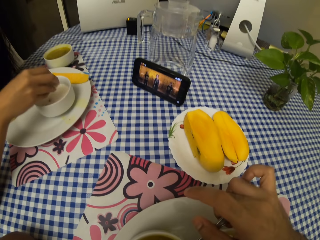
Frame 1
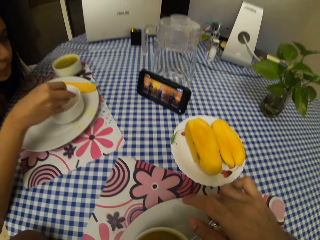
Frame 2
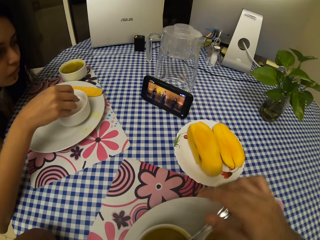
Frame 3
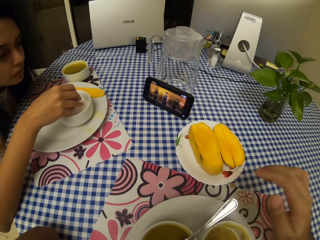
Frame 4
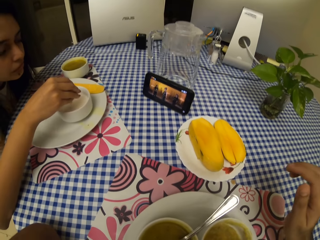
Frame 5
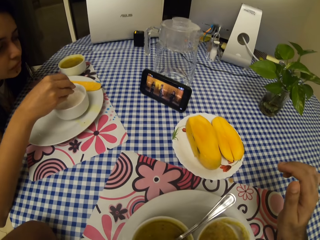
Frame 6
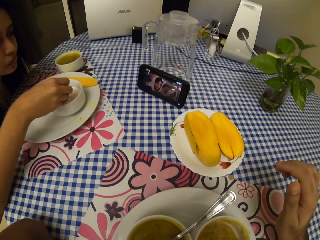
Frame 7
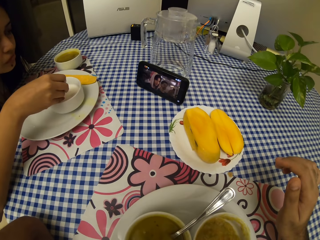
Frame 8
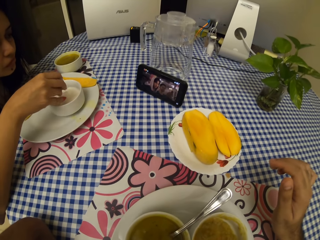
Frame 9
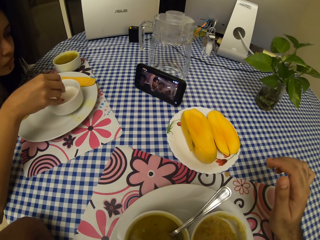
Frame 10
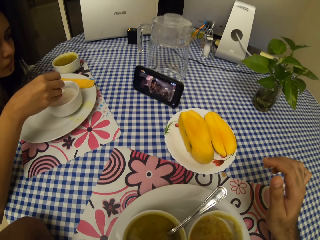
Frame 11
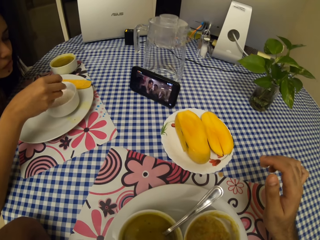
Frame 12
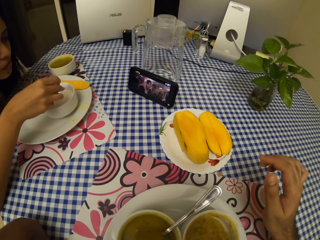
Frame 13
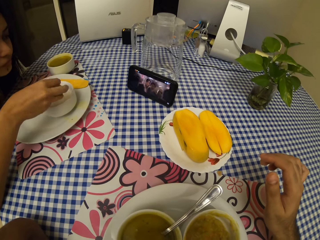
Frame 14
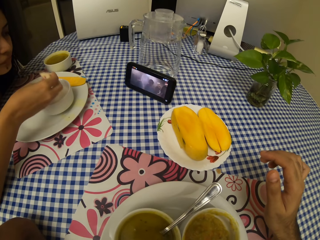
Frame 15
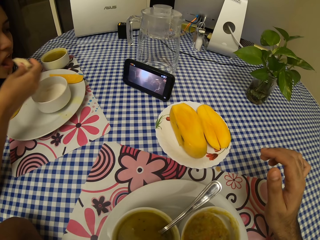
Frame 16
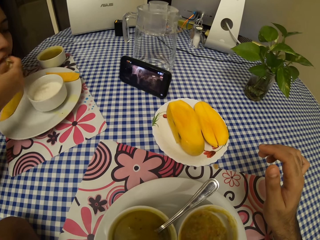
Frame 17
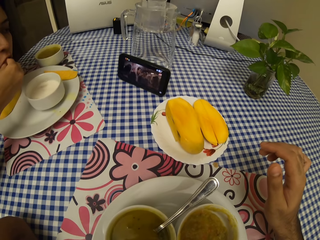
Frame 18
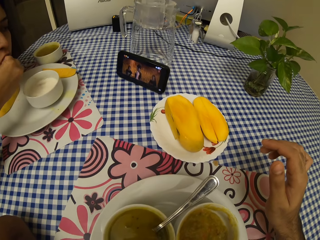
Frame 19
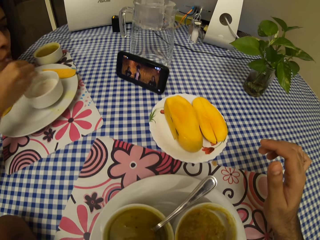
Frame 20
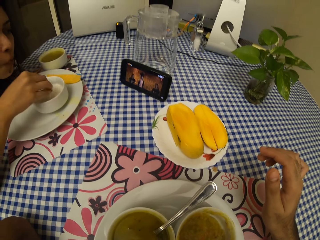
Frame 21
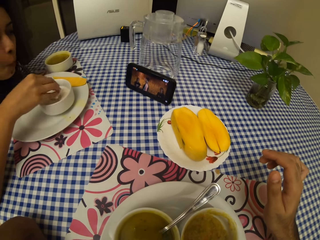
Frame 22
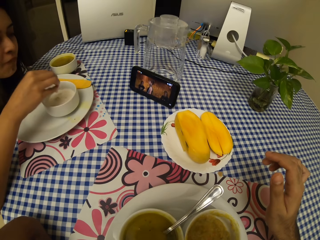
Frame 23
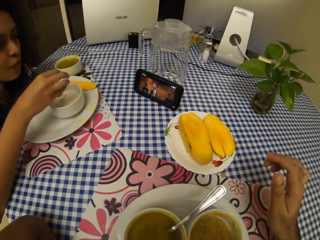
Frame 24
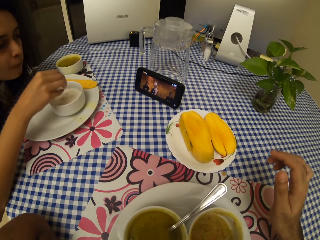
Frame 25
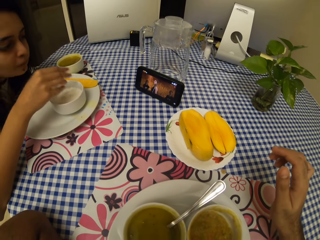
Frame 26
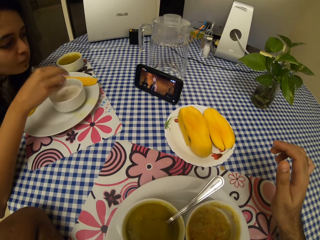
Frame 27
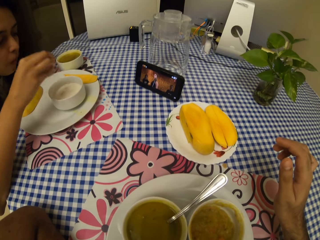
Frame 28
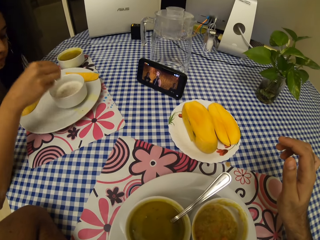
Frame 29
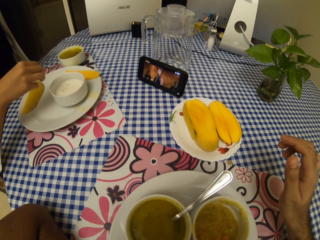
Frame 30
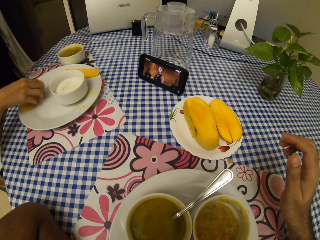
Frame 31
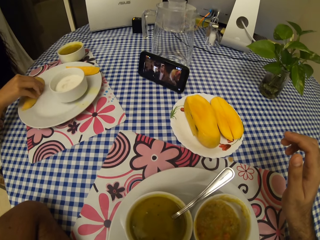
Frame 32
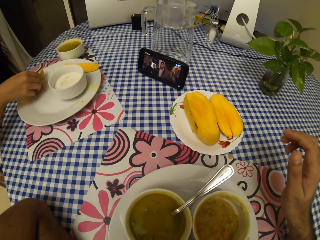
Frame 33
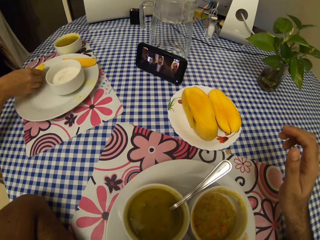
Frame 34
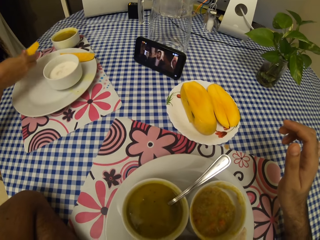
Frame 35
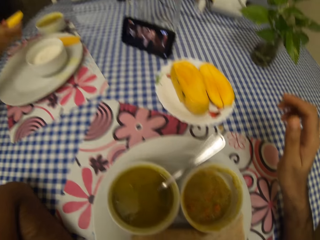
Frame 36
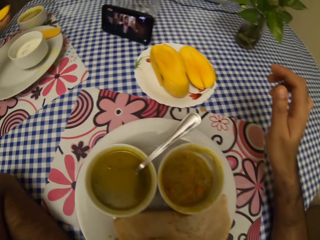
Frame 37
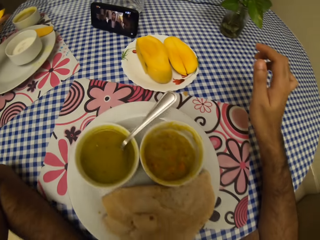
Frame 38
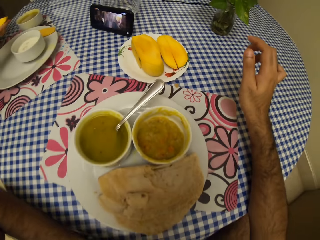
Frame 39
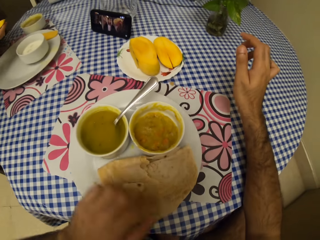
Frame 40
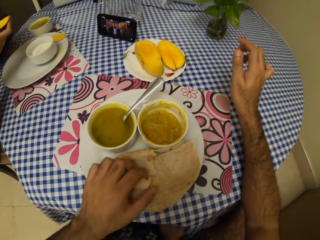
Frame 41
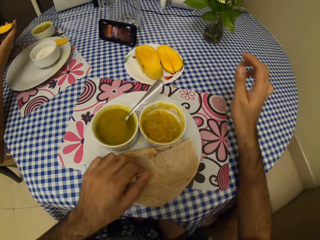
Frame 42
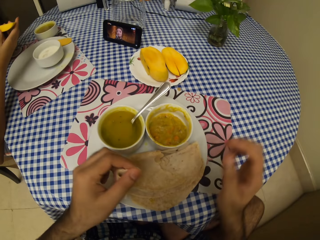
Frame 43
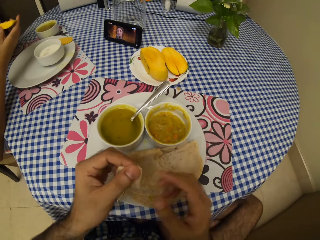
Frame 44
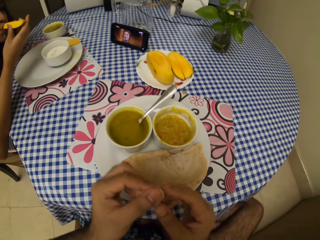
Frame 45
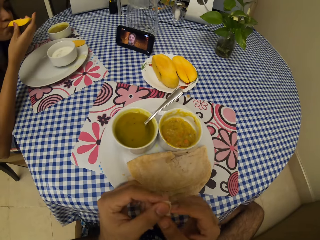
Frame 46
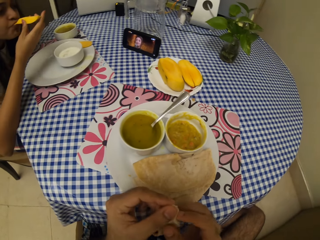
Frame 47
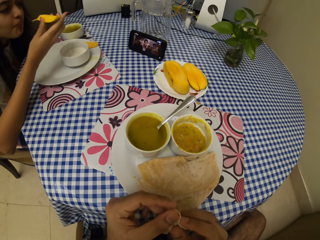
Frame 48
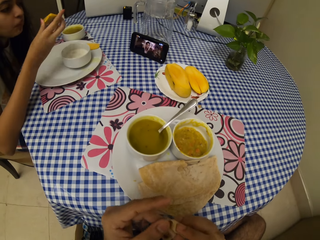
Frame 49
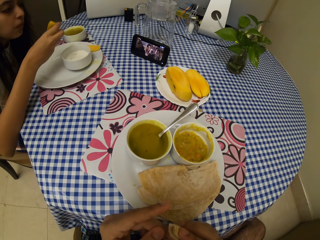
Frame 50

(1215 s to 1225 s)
A lady eats food. The lady picks a piece of mango. The camera wearer picks up chapati. The lady eats the mango.

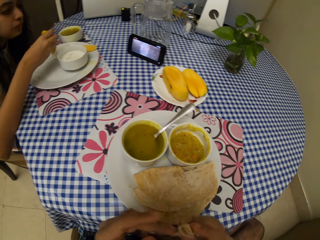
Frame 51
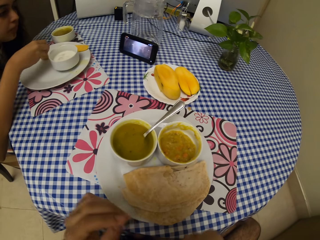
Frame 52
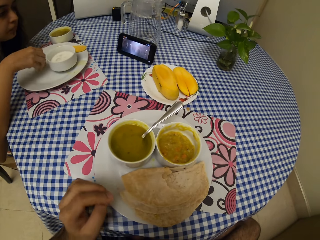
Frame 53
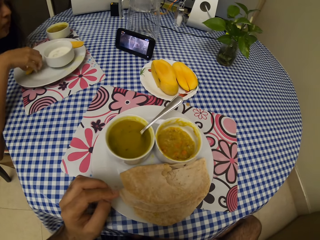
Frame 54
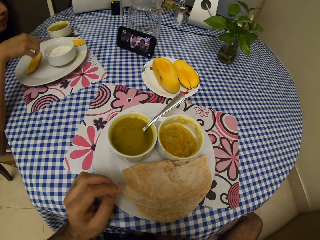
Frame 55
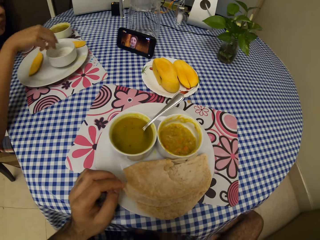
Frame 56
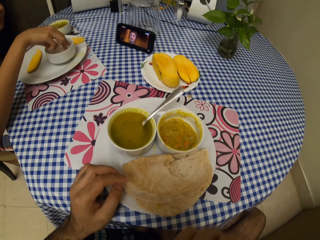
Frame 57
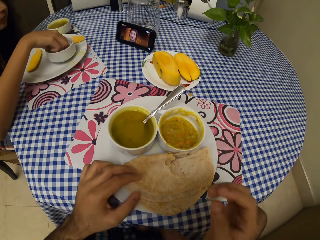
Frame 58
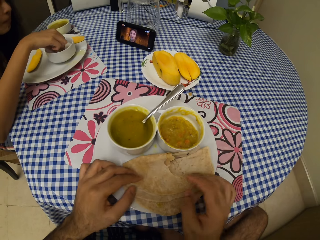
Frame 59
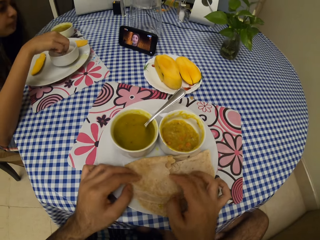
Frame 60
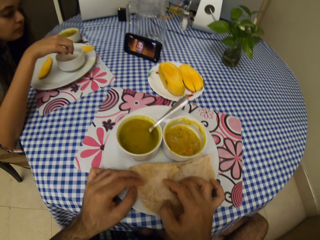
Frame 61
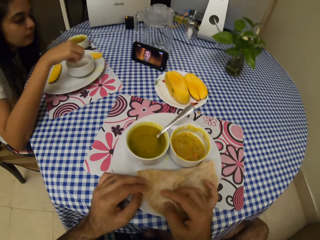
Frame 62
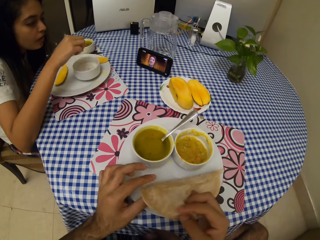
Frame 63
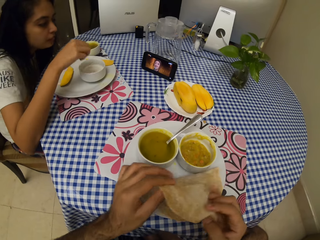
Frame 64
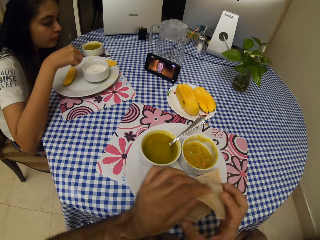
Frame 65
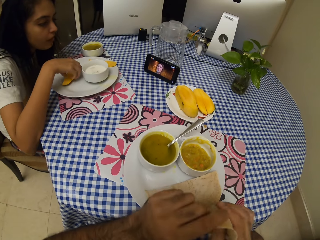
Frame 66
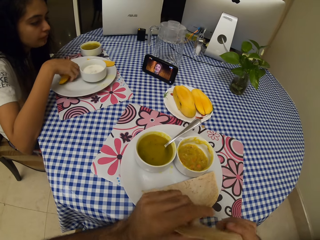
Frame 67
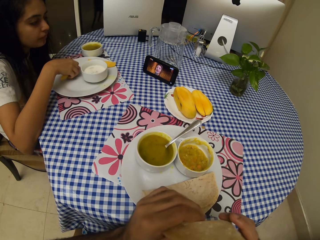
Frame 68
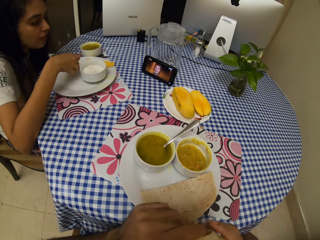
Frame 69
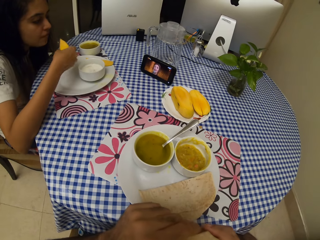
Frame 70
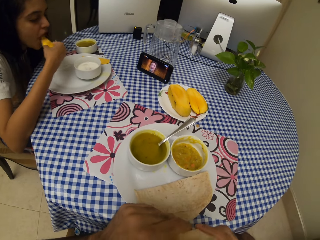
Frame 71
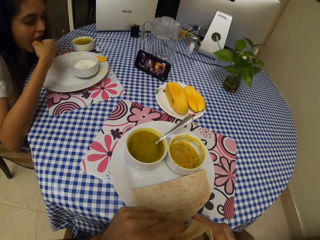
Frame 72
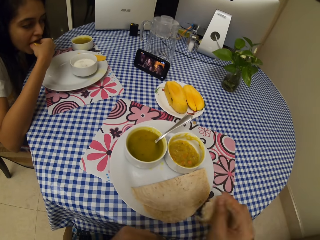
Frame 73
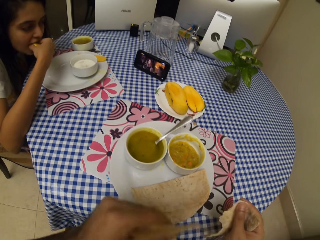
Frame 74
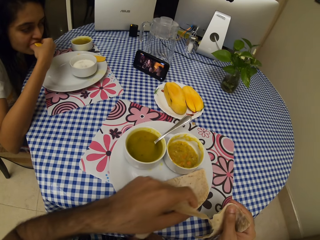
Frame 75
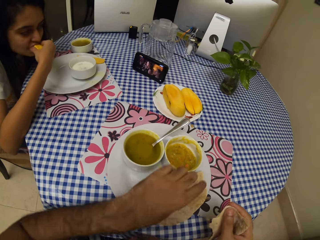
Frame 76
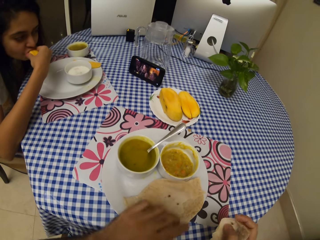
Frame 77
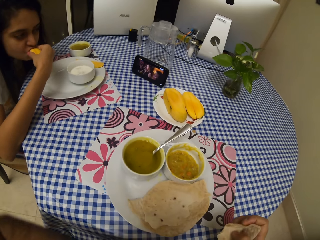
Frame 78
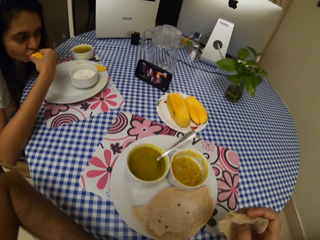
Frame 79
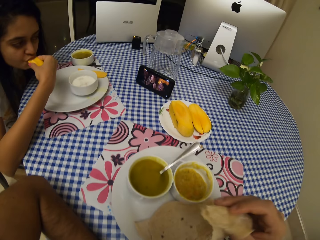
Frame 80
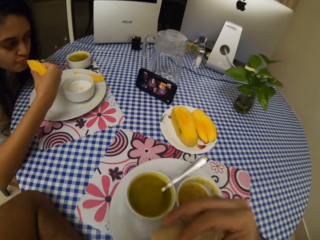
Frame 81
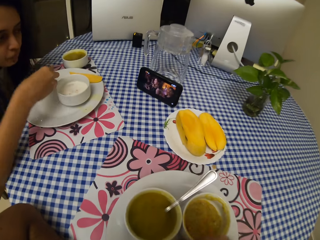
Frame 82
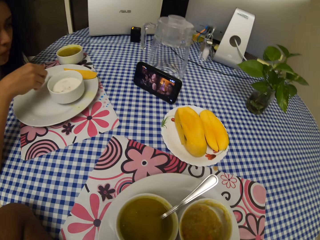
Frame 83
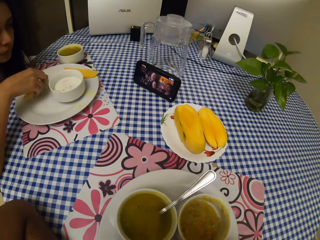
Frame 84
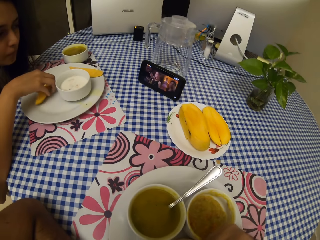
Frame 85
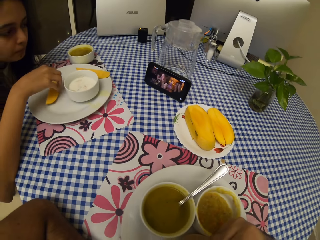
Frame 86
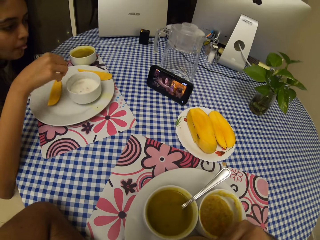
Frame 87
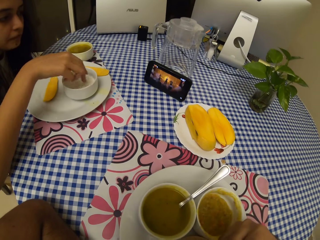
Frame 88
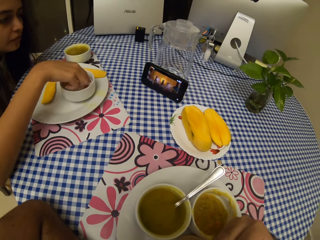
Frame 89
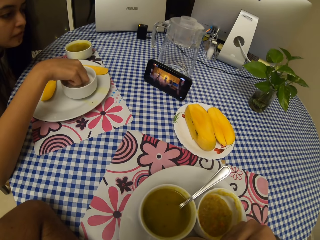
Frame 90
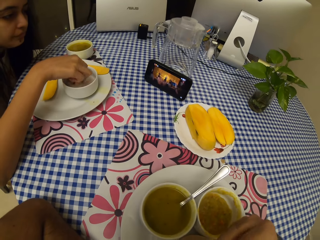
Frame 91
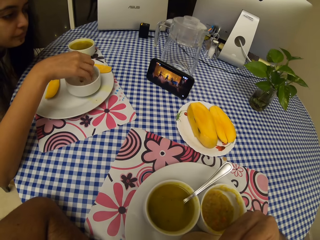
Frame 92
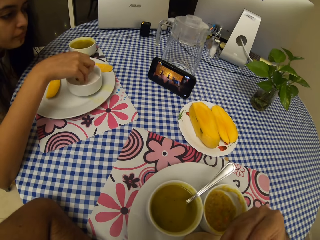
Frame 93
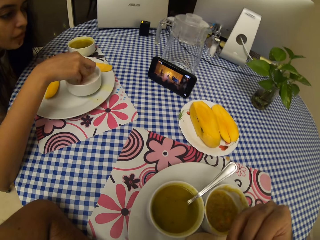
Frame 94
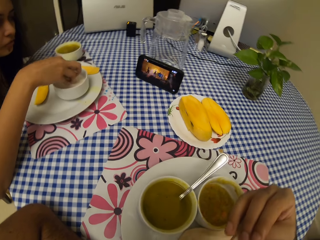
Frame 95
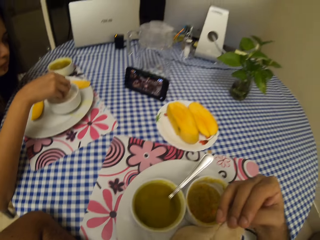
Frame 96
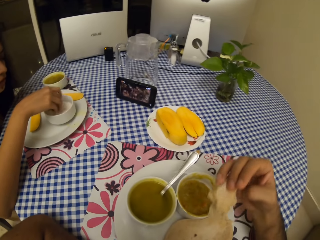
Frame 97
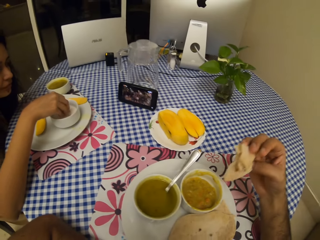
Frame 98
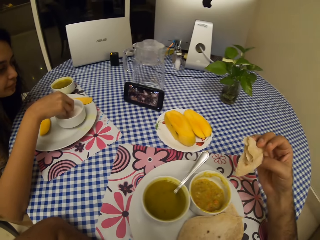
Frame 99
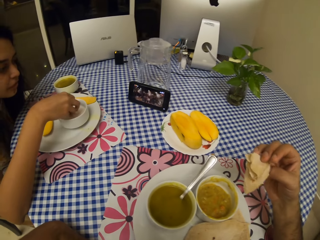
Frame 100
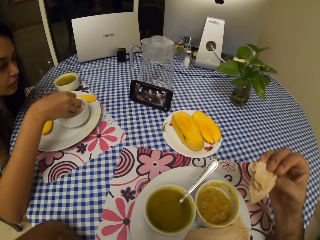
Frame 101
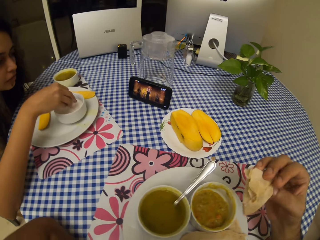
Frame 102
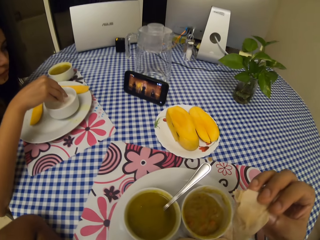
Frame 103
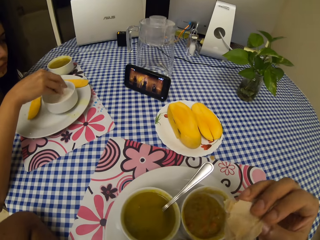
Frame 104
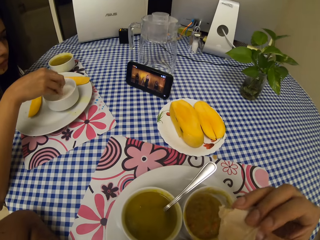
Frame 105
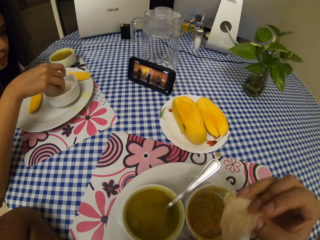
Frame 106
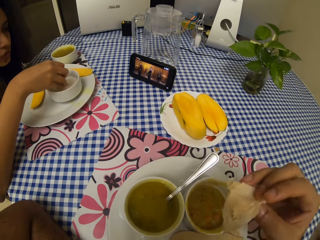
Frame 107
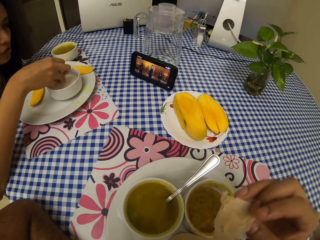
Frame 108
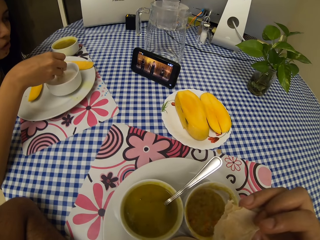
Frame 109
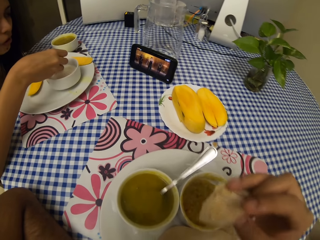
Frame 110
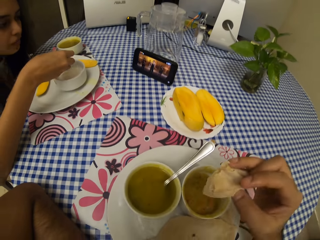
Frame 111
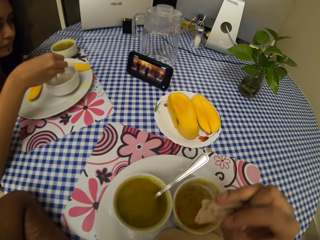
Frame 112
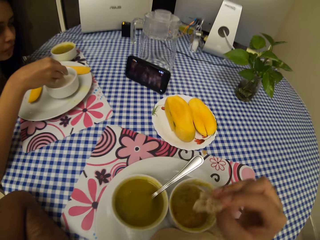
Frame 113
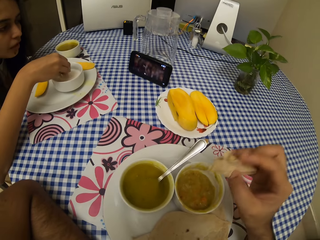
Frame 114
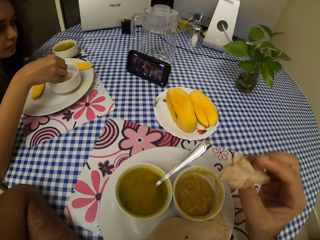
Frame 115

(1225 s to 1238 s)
A lady puts the mango on the plate. The camera wearer eats chapati and picks up the chapati. The lady picks a piece of mango. The camera wearer cuts the roti. The lady eats the piece of mango. The camera wearer eats the chapati. The lady puts the piece of mango on the plate and holds the food. The camera wearer eats. They move the hand.
